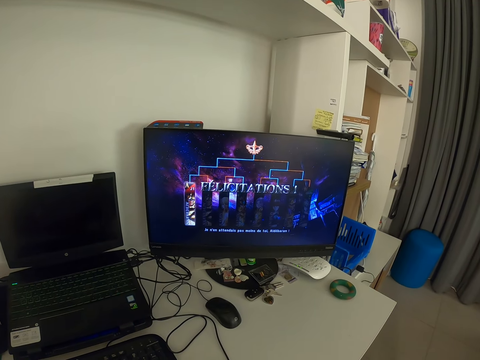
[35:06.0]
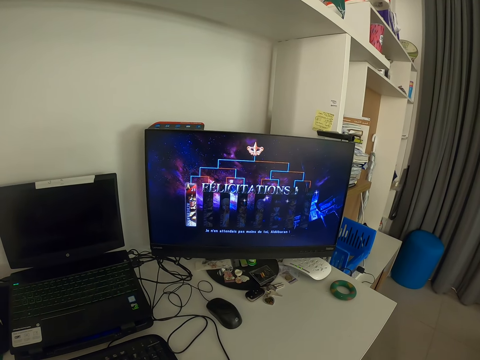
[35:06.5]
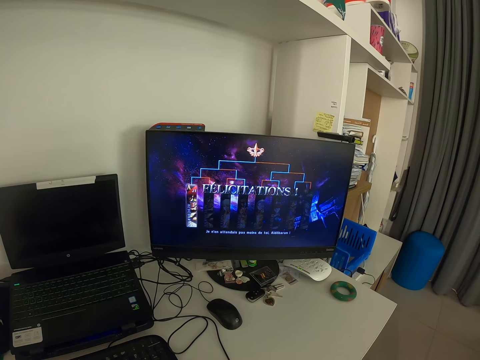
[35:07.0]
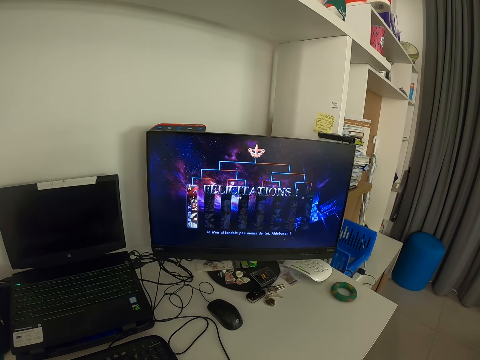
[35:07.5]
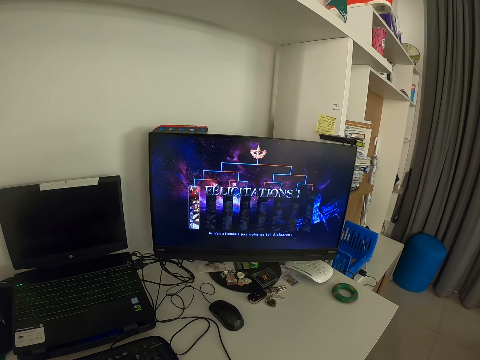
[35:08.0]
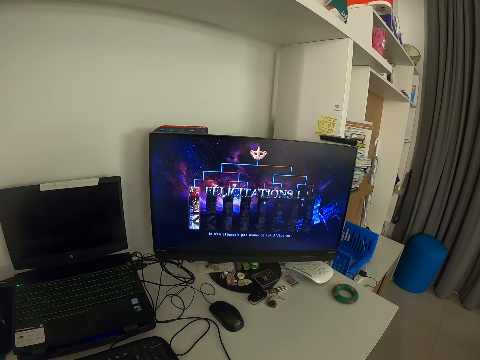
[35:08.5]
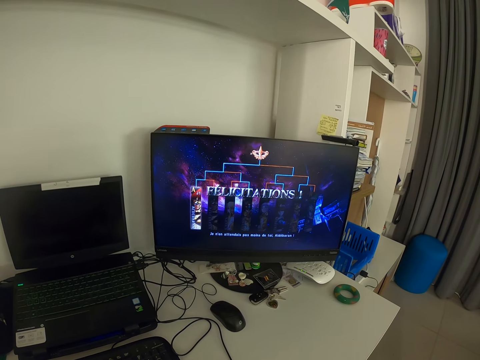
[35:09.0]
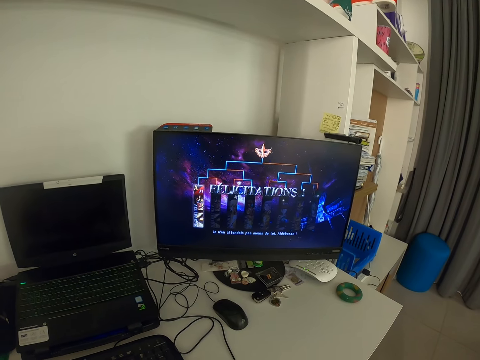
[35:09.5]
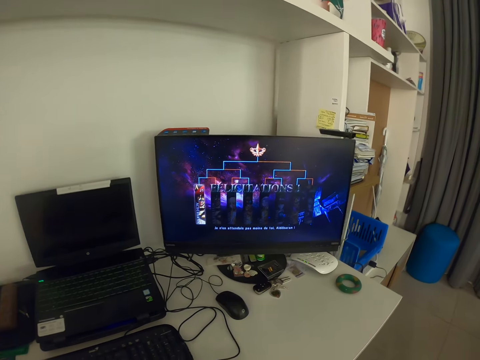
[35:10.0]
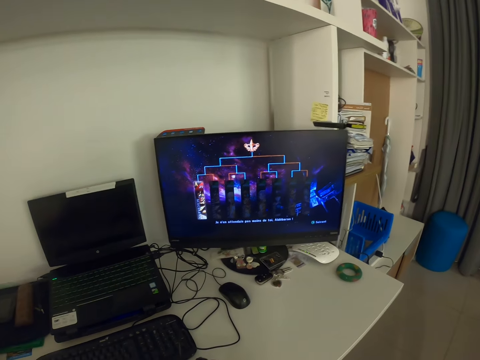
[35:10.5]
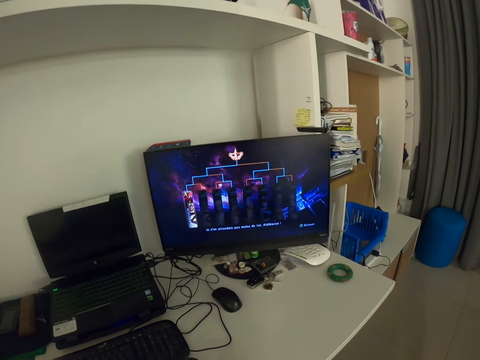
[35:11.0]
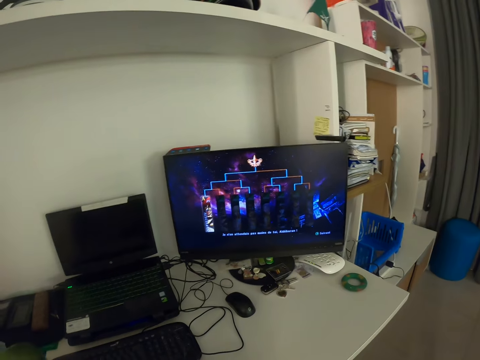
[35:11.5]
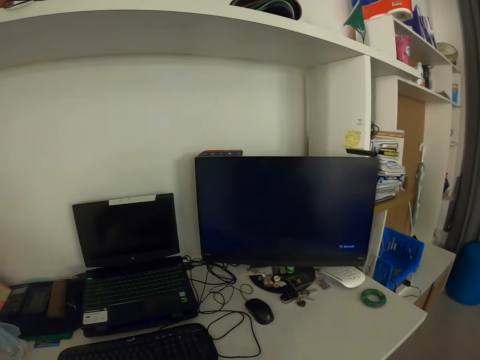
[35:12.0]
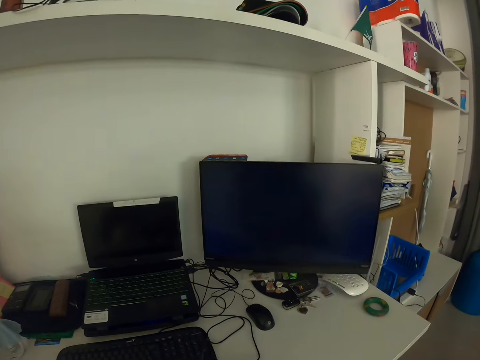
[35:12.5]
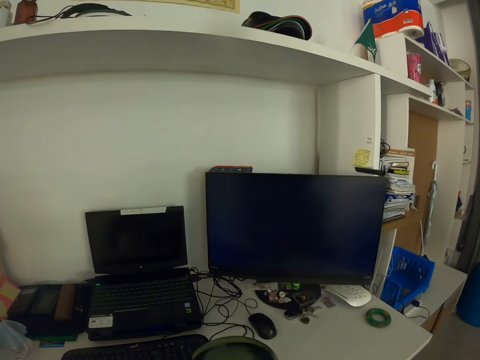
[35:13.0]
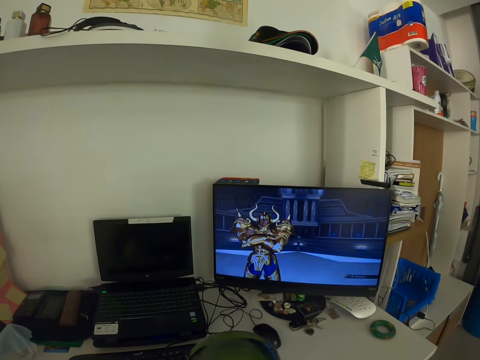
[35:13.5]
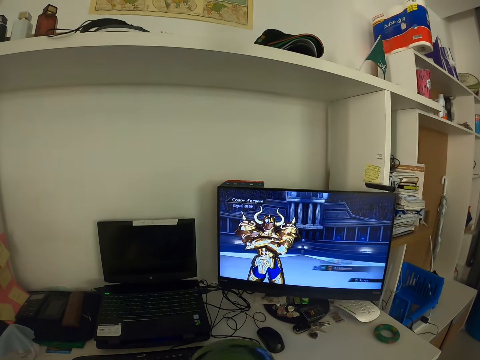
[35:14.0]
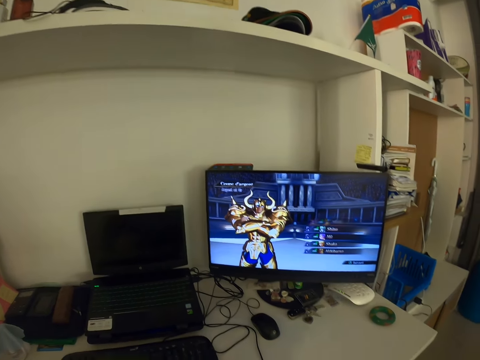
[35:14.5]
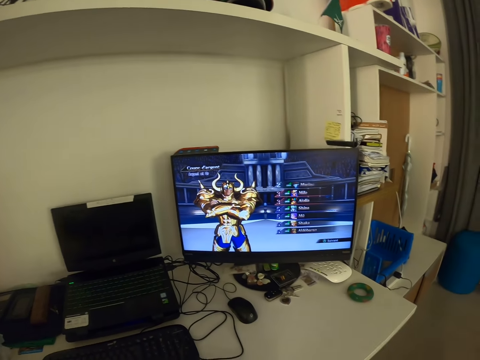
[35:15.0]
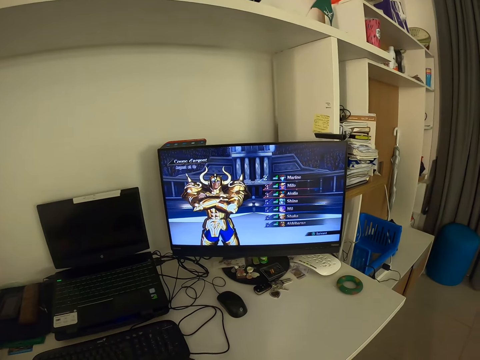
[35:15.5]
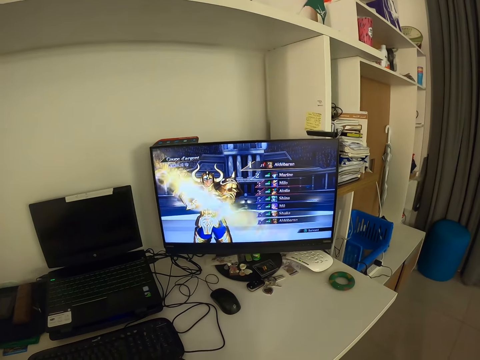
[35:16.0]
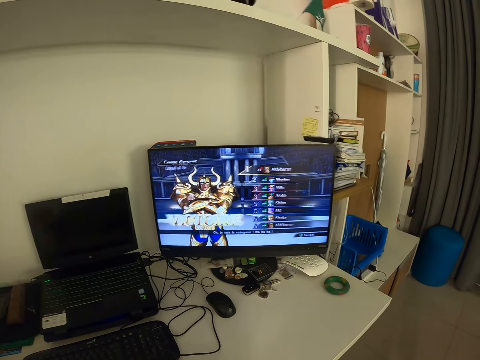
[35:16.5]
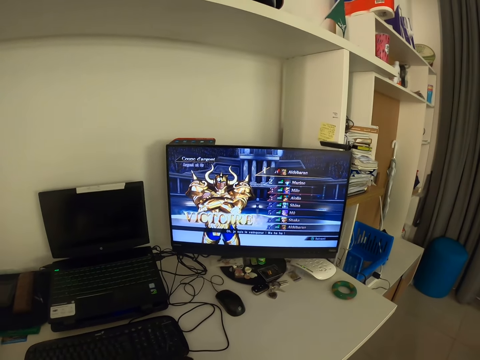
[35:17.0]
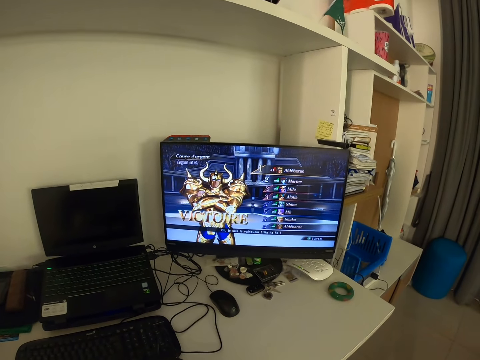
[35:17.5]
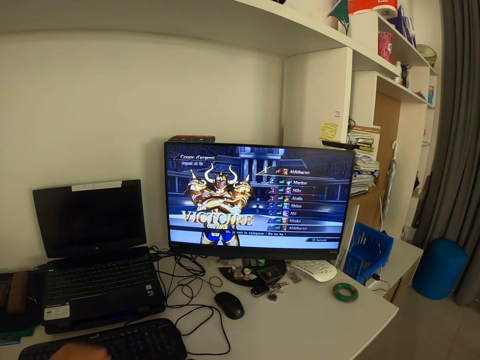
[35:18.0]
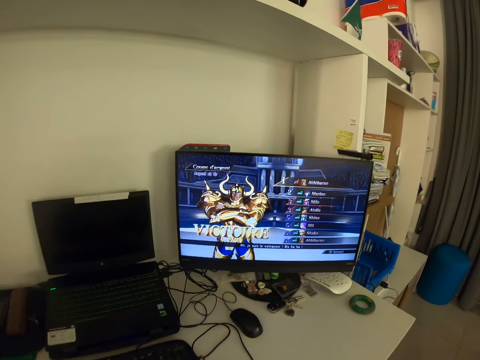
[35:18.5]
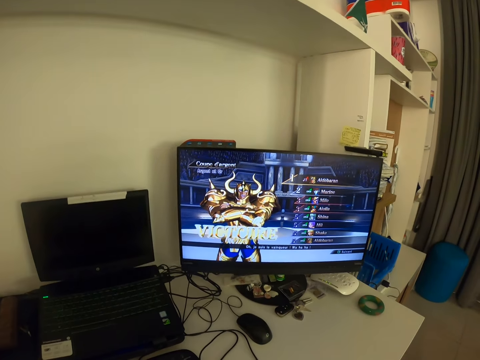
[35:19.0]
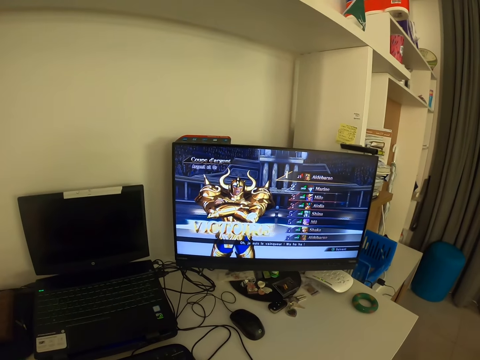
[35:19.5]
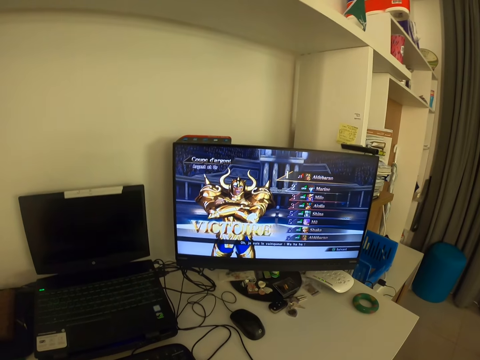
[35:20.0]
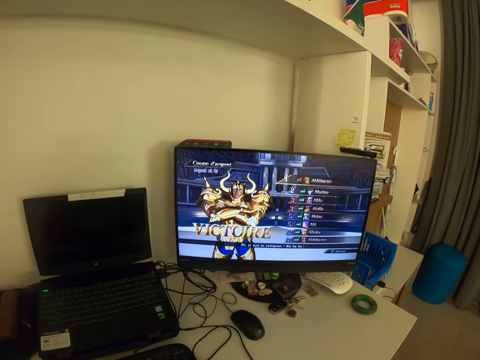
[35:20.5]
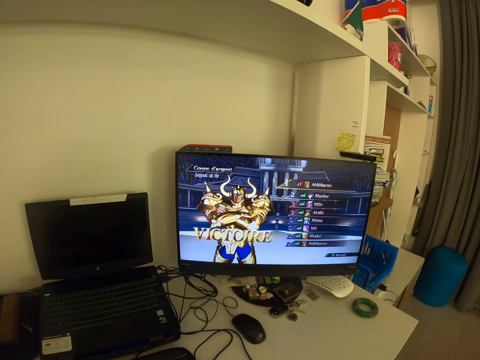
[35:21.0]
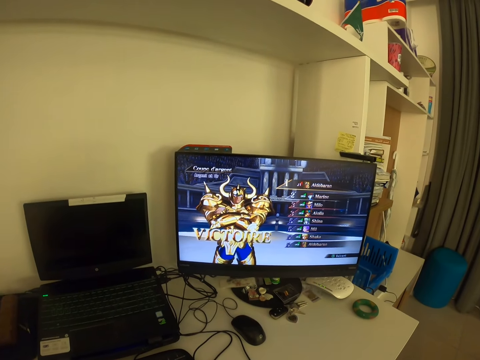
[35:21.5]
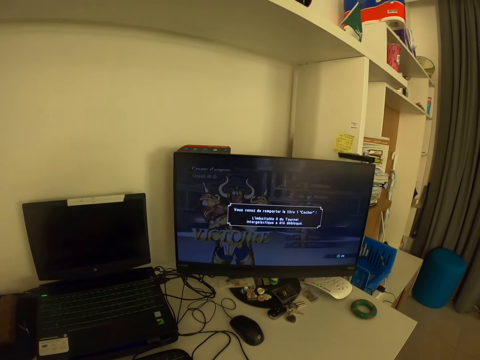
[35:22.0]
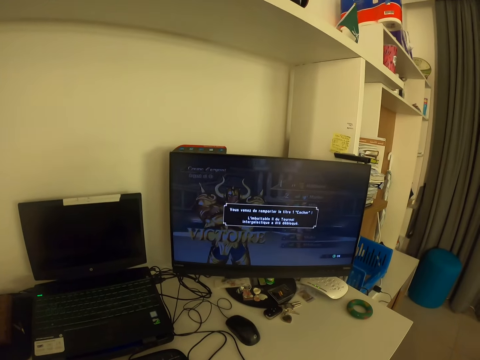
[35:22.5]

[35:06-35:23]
The camera wearer moves a cup towards himself. He lifts the cup up. He drinks water from the cup. He puts the cup away. He looks at the monitor. He moves his left hand. He looks at the monitor.

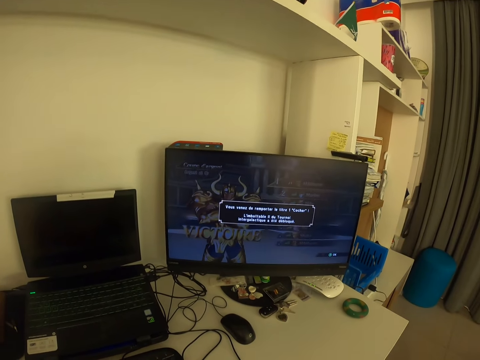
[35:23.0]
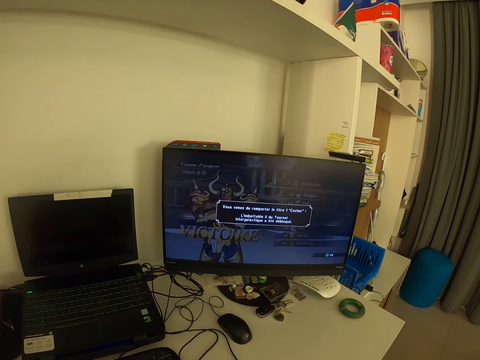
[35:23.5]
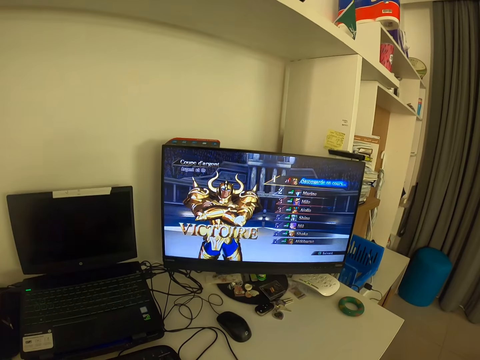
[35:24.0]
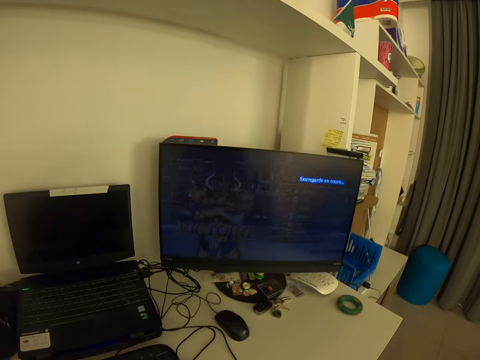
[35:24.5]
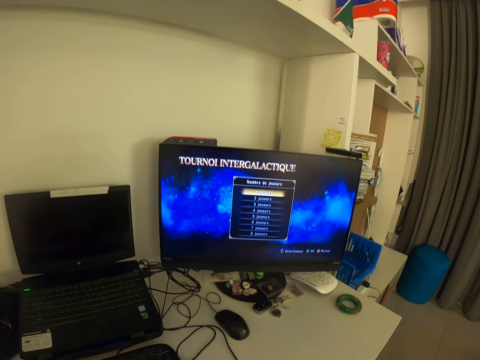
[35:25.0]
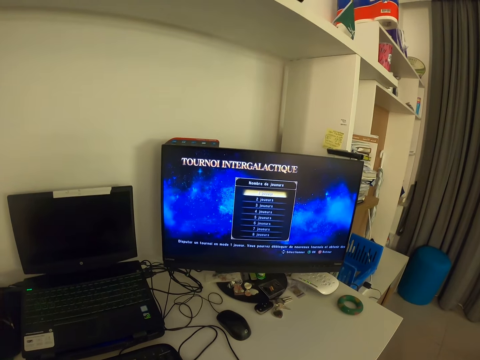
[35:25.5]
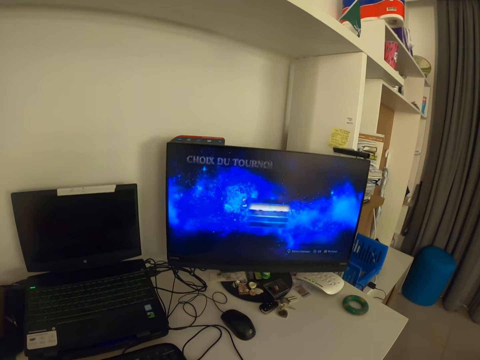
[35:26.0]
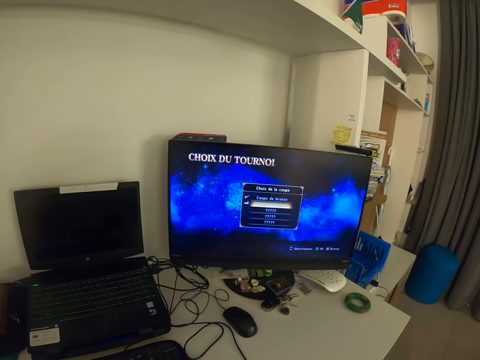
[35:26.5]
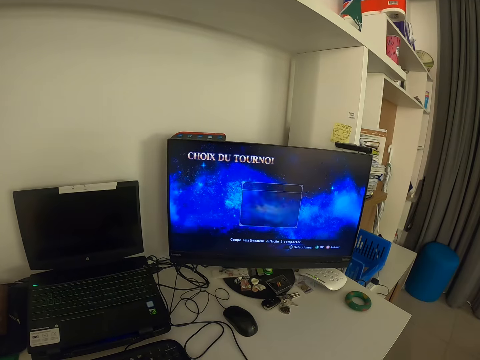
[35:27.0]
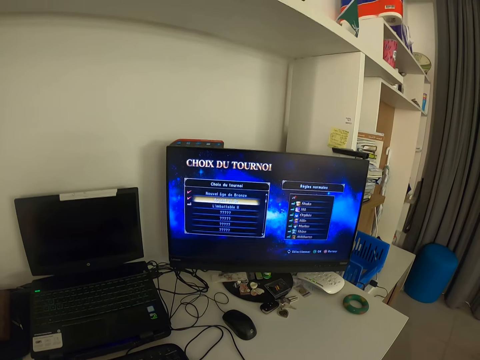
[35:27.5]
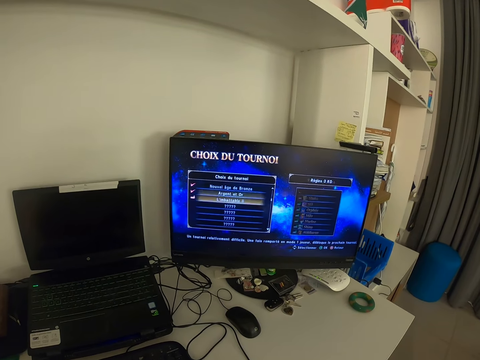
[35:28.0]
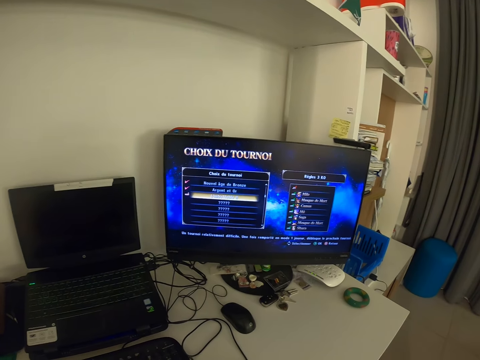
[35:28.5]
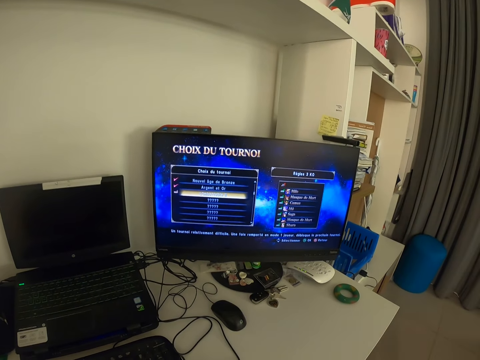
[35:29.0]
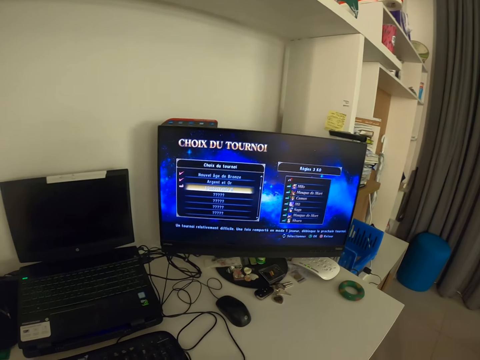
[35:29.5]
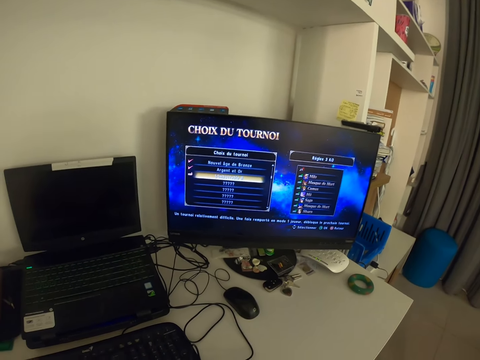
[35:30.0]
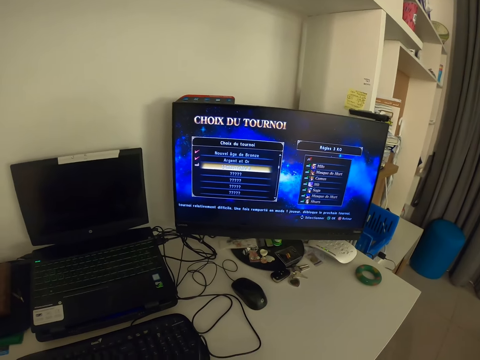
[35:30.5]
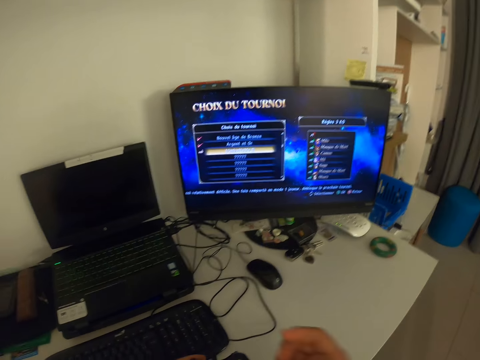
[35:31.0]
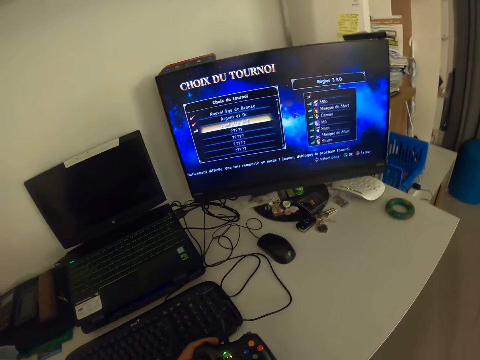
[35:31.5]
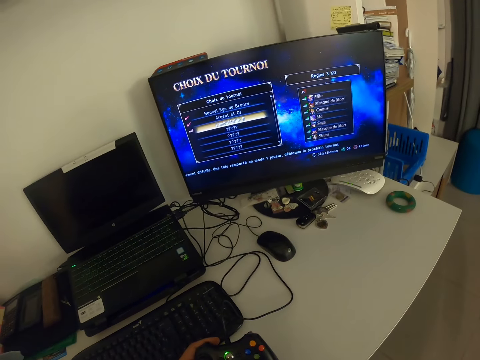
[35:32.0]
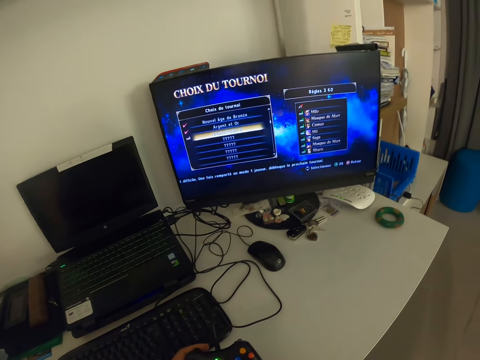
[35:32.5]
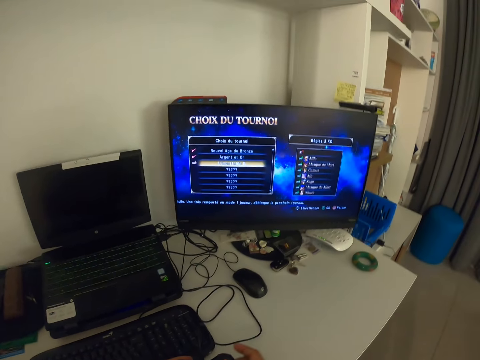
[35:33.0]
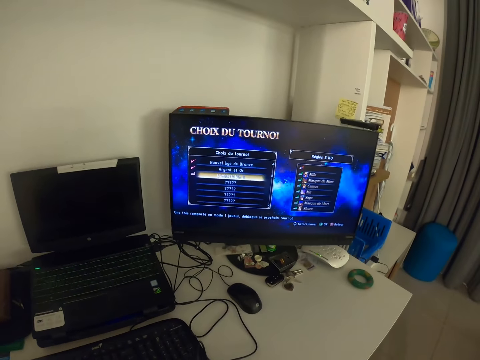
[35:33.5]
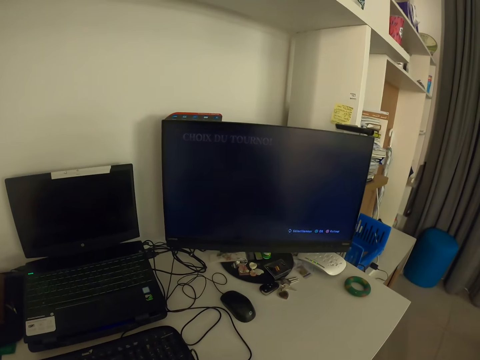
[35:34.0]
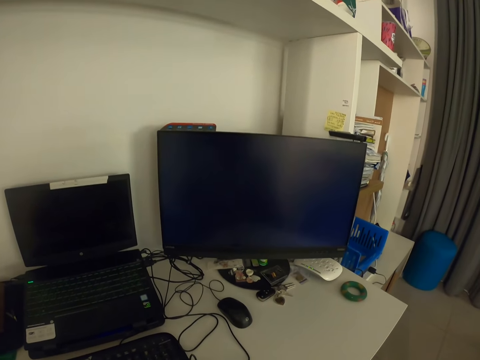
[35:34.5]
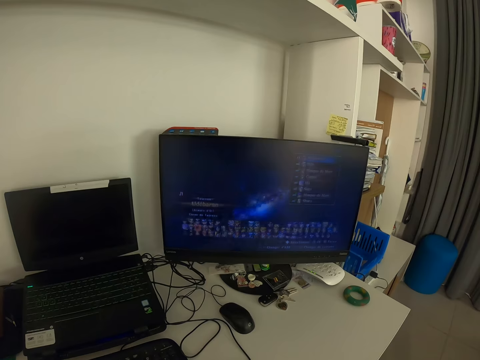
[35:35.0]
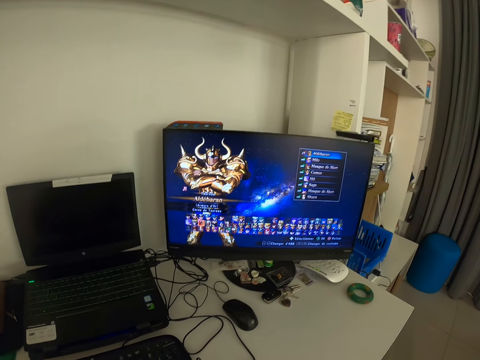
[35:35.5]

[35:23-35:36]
The camera wearer removes his right hand on the gamepad. He raises his right hand. He holds the gamepad with his right hand. He looks at the monitor.
